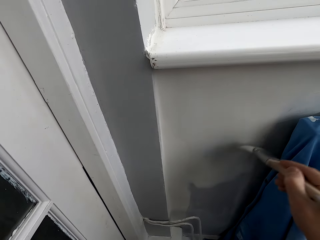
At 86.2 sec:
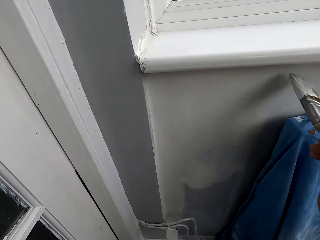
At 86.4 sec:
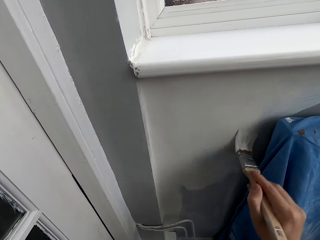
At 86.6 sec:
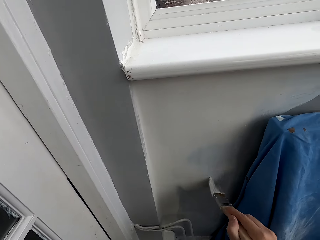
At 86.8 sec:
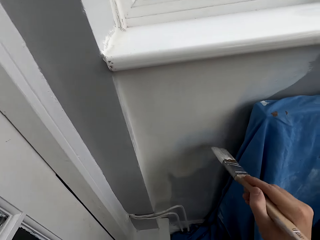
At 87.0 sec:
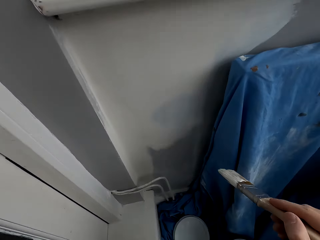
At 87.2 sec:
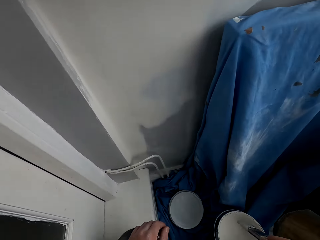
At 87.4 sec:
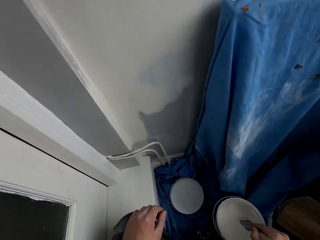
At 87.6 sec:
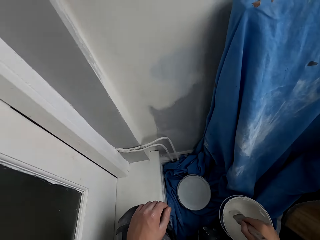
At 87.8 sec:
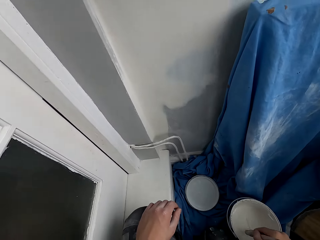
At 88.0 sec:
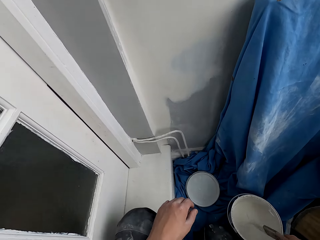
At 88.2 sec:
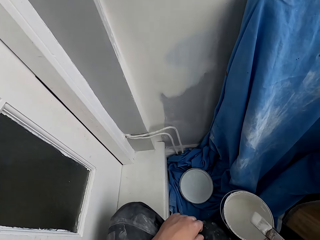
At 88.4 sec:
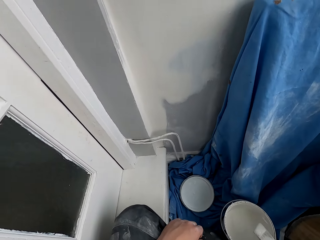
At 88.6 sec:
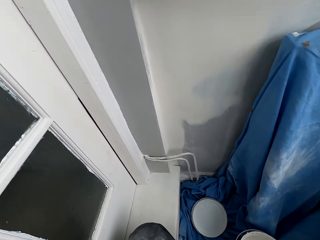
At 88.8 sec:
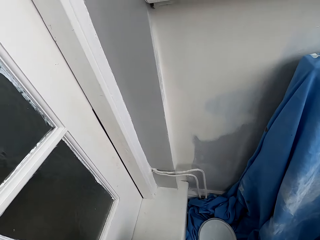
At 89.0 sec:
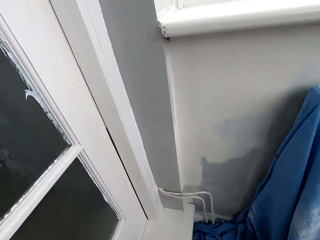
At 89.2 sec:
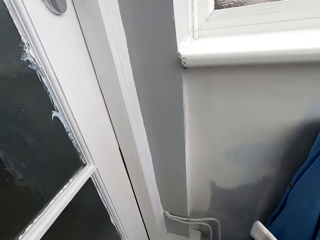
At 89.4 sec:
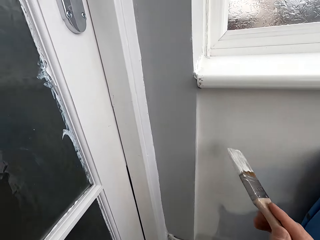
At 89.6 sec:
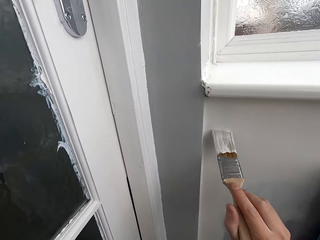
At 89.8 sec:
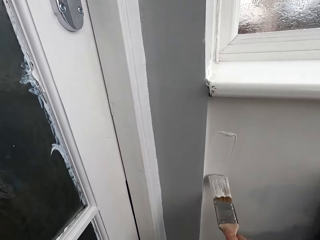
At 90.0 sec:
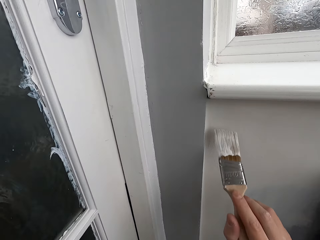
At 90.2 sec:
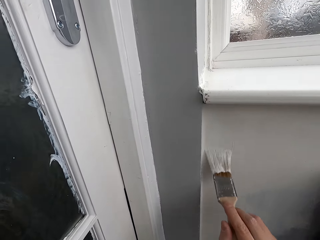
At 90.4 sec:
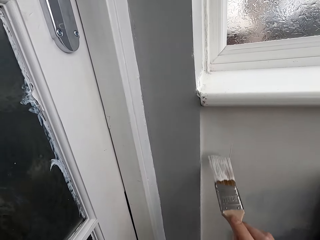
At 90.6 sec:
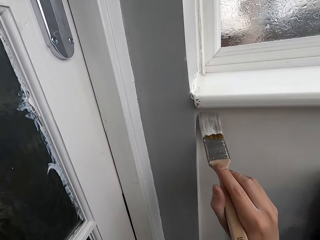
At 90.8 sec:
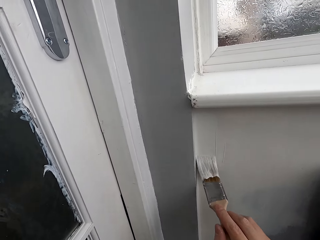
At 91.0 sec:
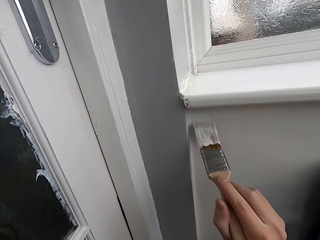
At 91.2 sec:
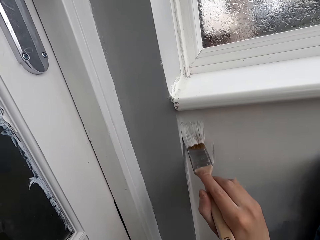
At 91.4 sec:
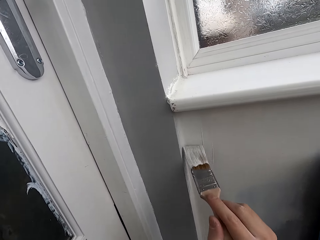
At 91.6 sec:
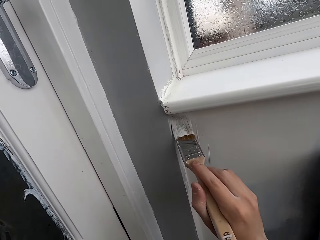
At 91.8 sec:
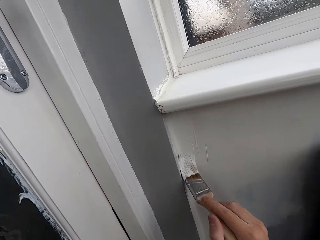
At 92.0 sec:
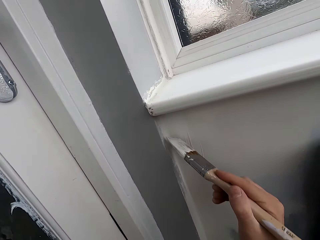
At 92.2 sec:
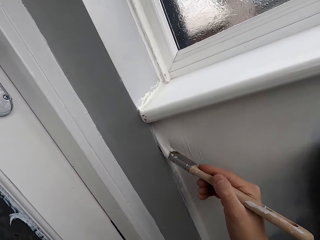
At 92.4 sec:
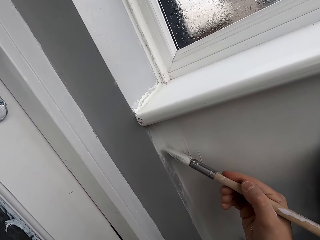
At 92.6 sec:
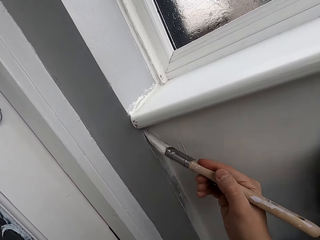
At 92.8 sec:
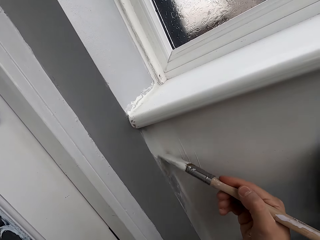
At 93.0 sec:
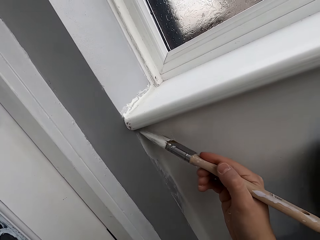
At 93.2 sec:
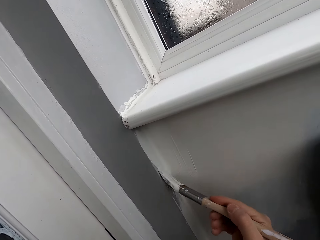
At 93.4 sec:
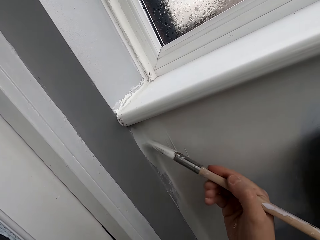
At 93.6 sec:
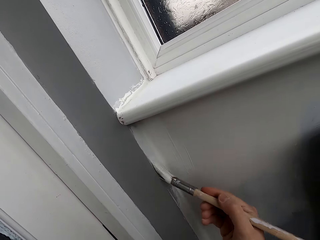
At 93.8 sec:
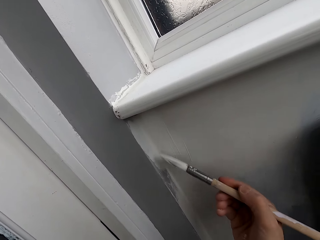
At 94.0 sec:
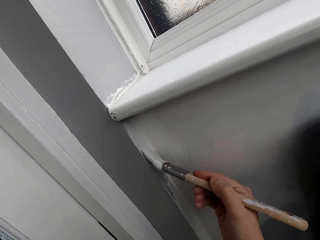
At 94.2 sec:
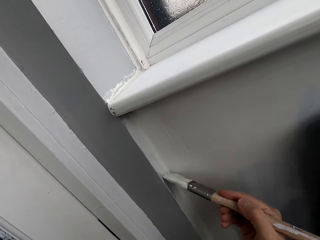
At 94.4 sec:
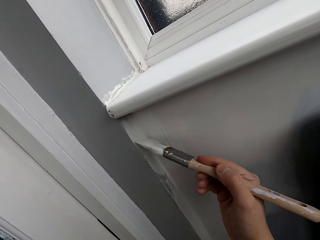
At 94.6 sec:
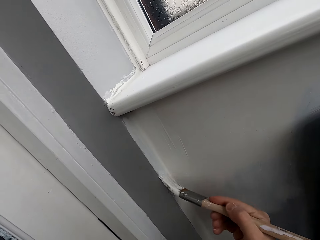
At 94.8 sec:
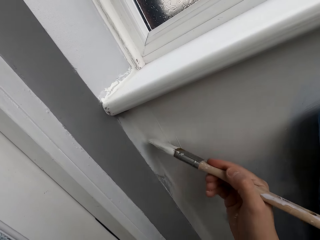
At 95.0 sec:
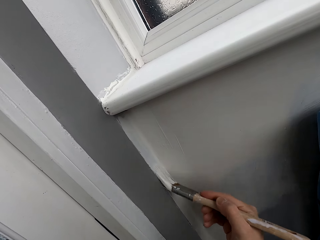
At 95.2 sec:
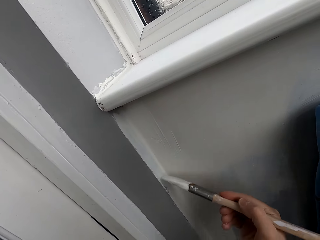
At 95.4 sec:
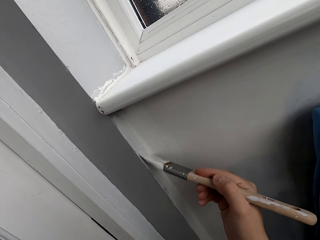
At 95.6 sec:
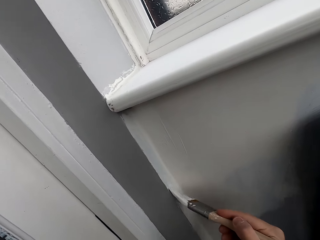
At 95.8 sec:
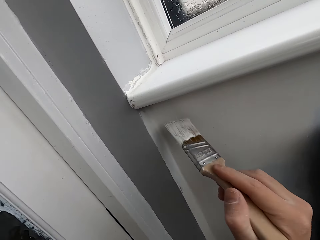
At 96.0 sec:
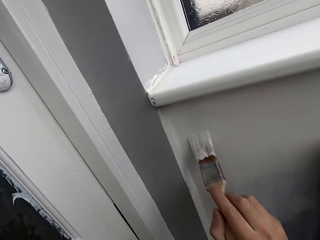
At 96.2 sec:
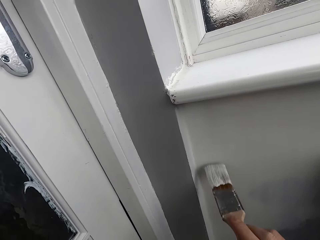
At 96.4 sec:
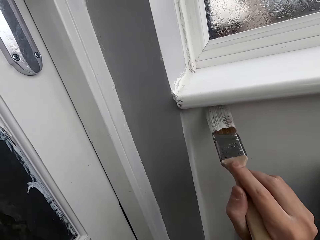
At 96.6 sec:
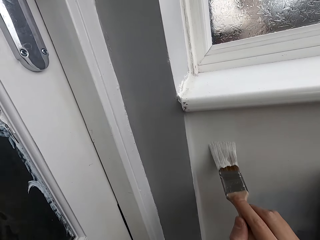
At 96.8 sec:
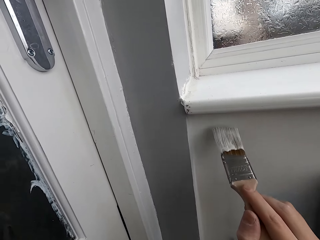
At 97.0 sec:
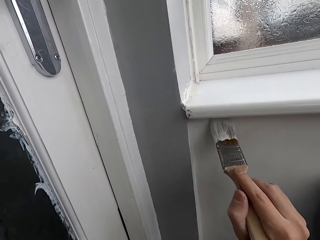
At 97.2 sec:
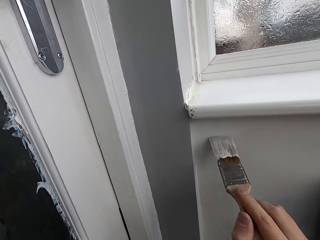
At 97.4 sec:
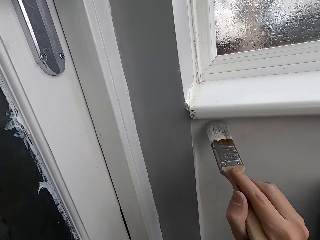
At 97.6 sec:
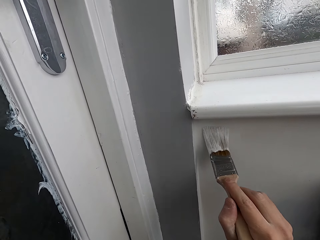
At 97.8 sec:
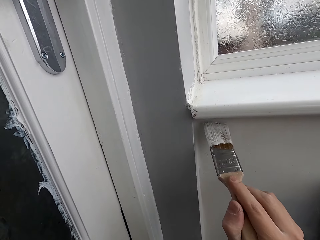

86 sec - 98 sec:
The camera wearer dips the brush in a can. They paint the wall.

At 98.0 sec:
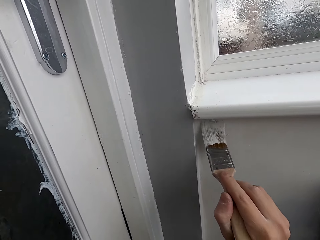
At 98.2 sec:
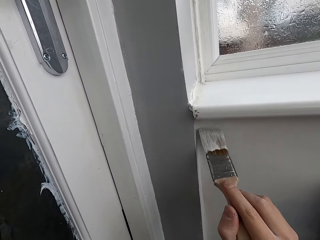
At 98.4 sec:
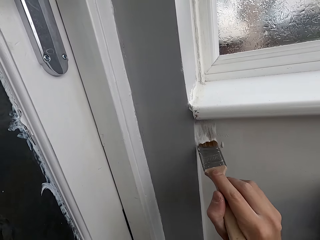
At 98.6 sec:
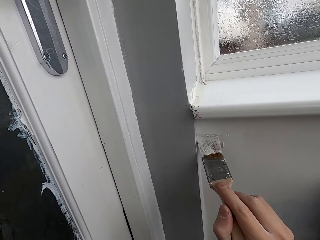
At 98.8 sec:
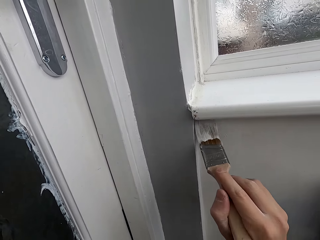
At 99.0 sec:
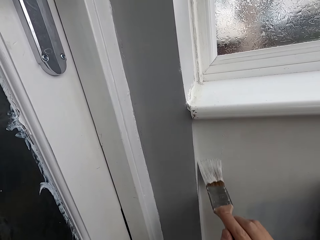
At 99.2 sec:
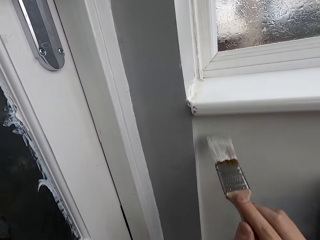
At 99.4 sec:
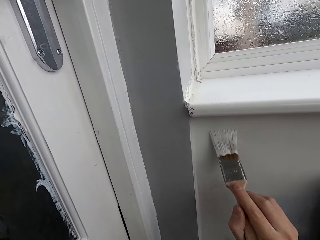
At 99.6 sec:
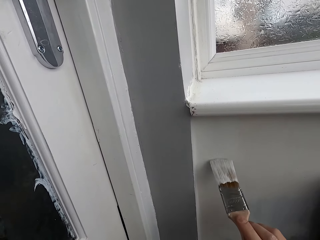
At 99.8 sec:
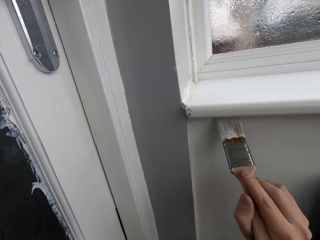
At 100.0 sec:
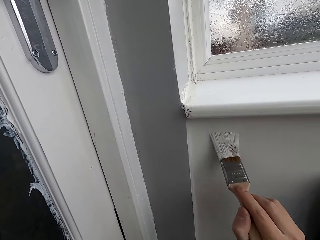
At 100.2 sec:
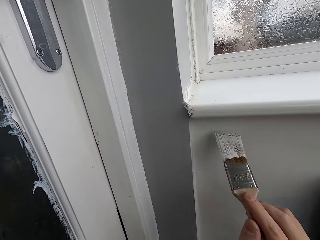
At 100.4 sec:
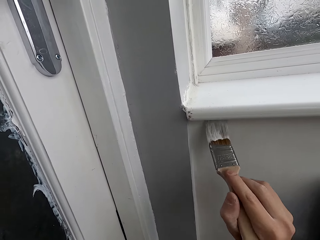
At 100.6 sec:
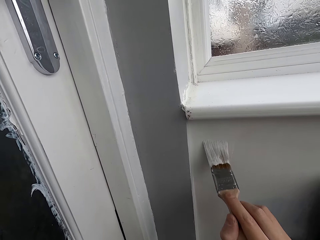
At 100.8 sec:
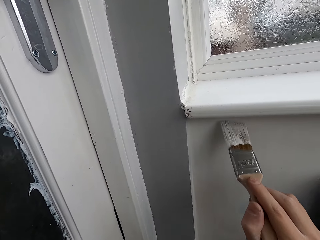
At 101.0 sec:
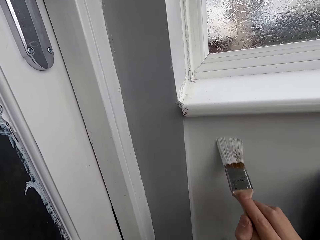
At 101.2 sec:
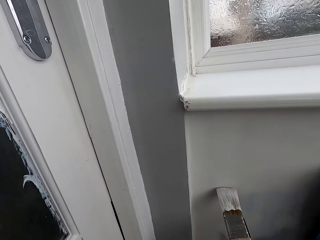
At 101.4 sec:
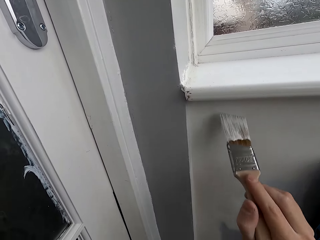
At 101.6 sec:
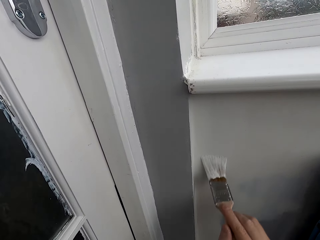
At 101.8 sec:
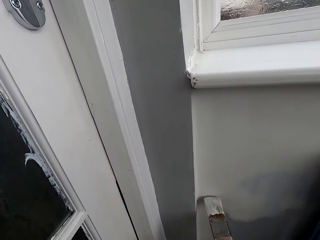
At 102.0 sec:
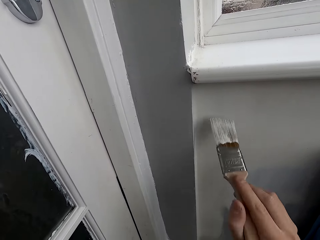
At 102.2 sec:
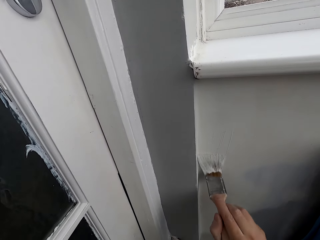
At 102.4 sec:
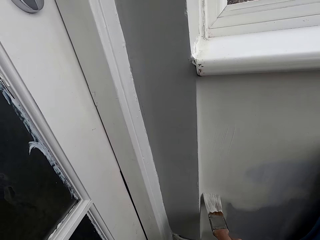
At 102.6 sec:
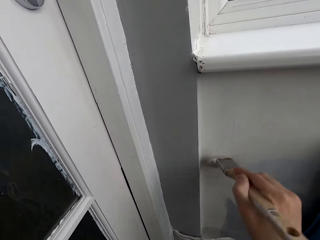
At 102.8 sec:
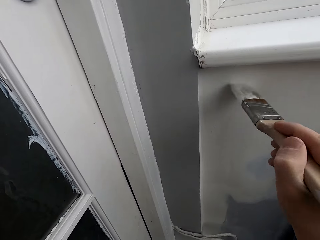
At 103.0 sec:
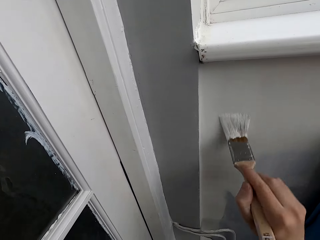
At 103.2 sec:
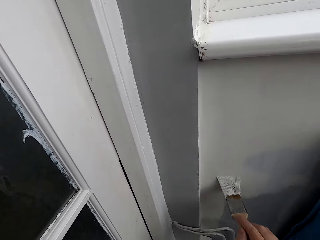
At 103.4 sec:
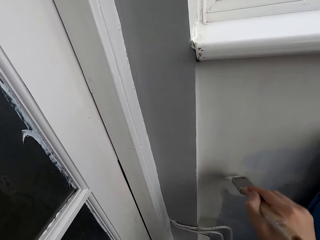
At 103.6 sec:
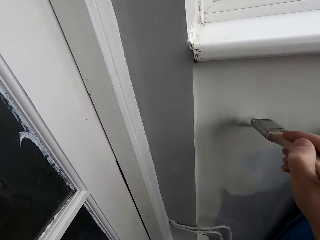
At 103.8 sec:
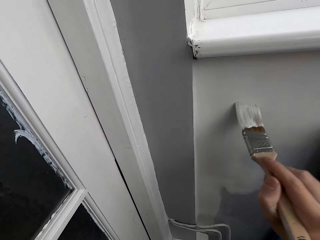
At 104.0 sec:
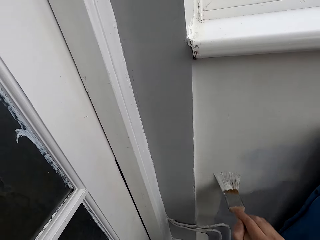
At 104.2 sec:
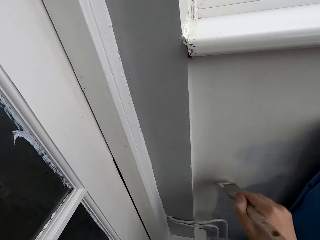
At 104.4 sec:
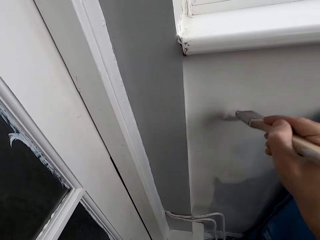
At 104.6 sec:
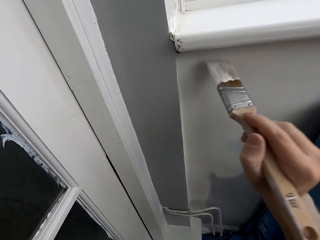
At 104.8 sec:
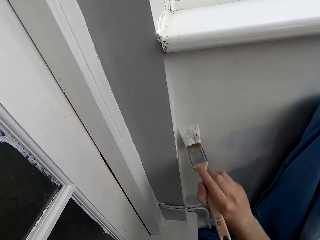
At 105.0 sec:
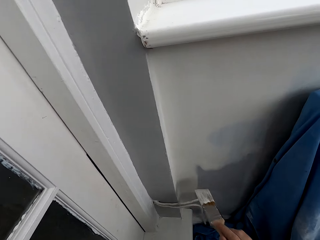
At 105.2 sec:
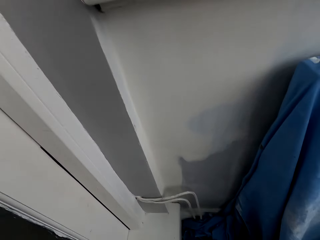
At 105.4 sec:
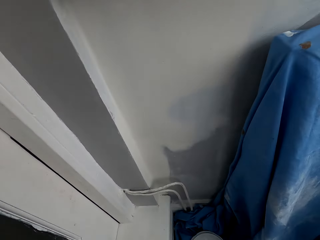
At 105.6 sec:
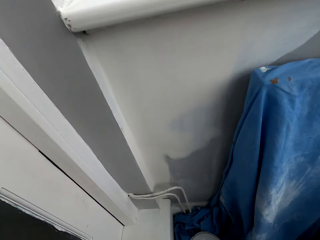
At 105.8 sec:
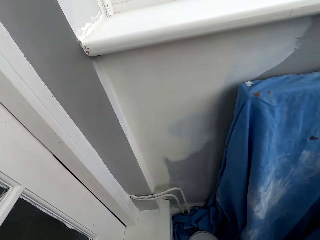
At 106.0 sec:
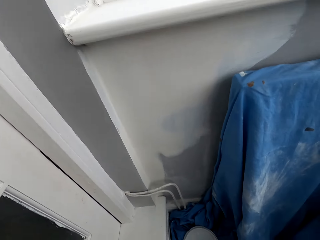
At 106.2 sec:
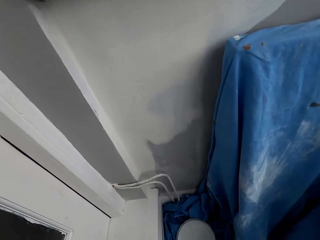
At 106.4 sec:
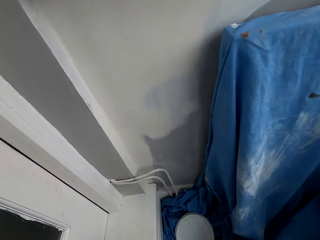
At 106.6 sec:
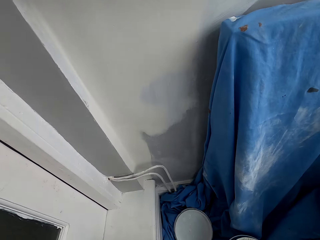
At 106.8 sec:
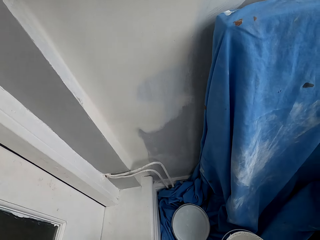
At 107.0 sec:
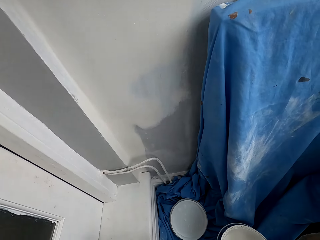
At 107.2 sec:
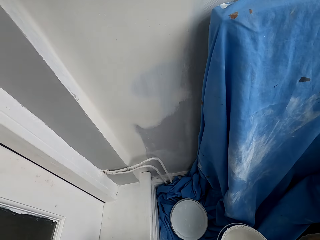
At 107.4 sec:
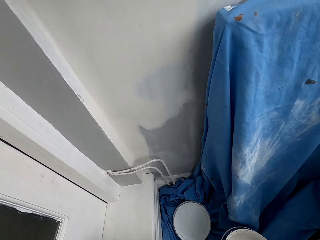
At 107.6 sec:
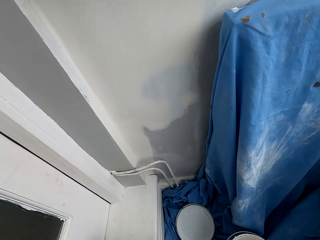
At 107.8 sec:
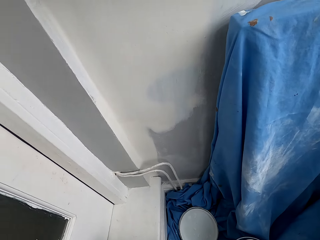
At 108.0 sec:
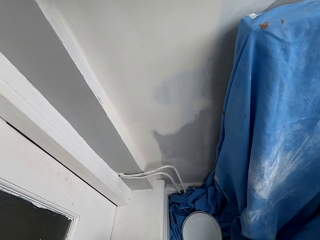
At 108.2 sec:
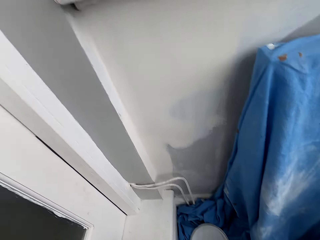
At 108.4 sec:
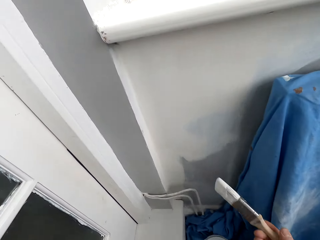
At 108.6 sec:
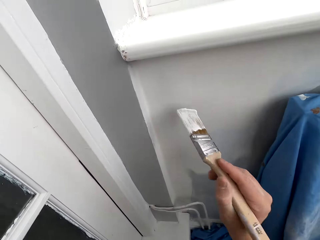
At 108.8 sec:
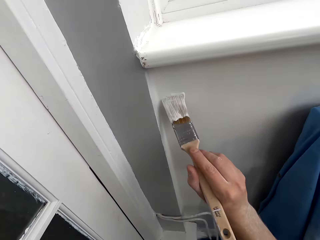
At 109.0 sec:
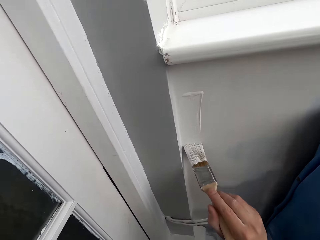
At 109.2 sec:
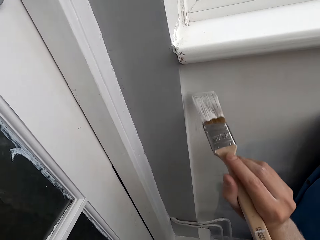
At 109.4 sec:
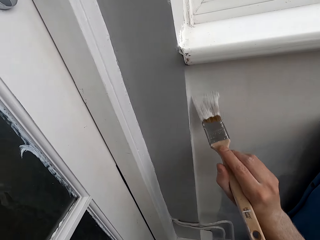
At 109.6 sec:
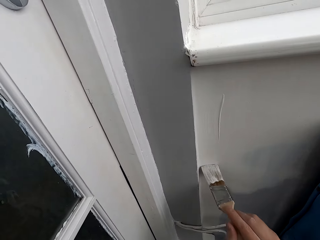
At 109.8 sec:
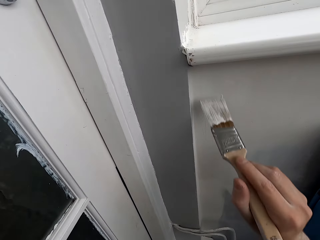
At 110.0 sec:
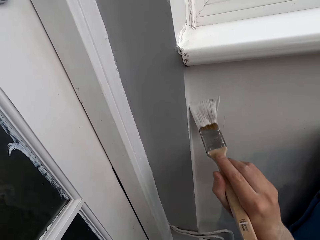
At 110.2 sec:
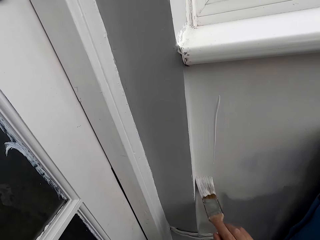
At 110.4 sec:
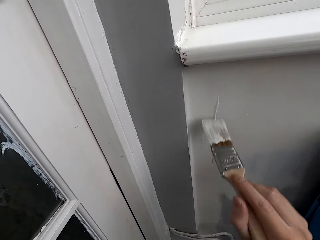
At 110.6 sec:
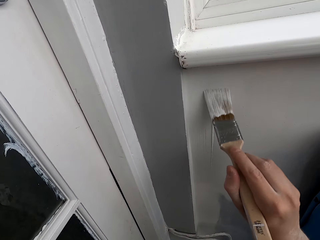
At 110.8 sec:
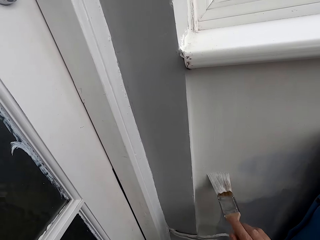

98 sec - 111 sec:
The camera wearer dips the brush in the paint in the can. They paint the wall with the brush.
